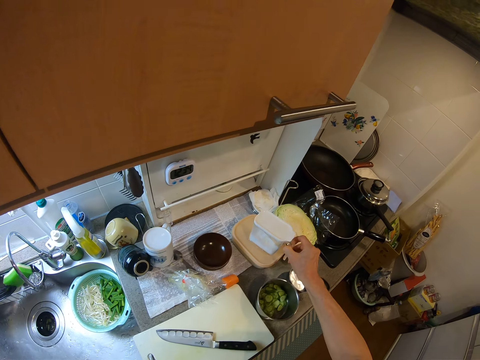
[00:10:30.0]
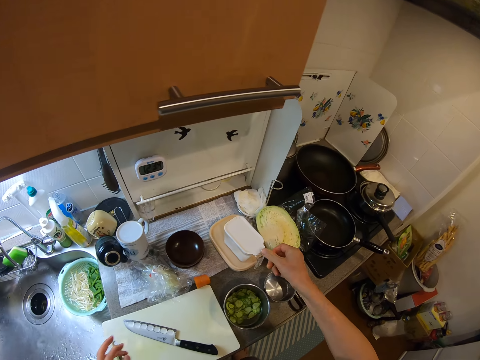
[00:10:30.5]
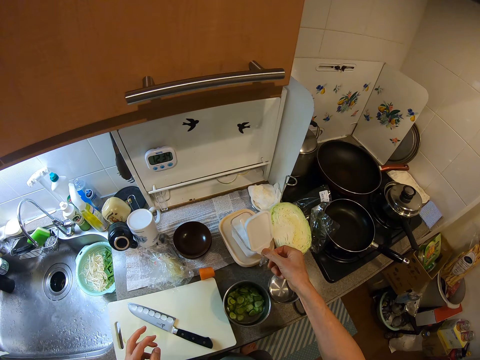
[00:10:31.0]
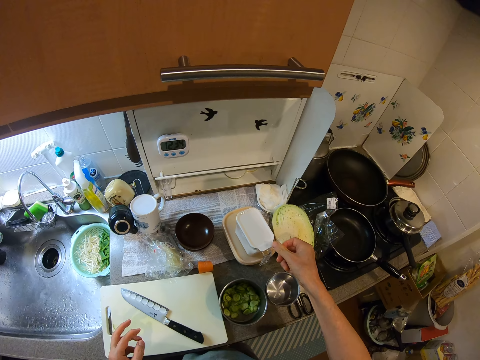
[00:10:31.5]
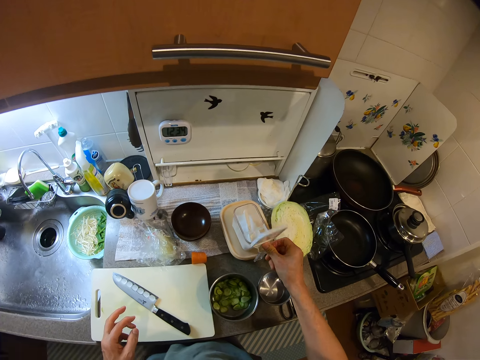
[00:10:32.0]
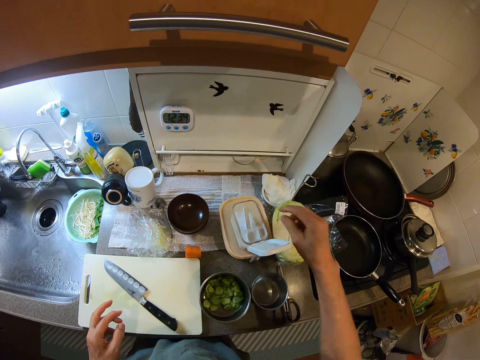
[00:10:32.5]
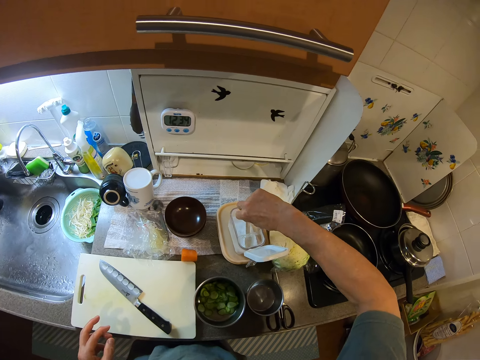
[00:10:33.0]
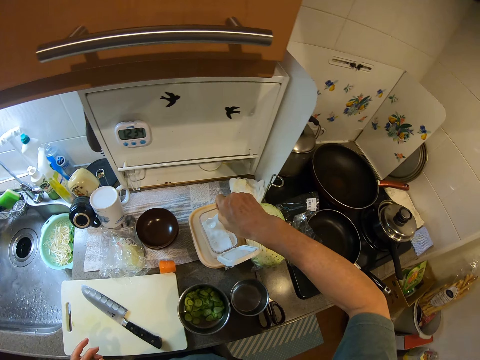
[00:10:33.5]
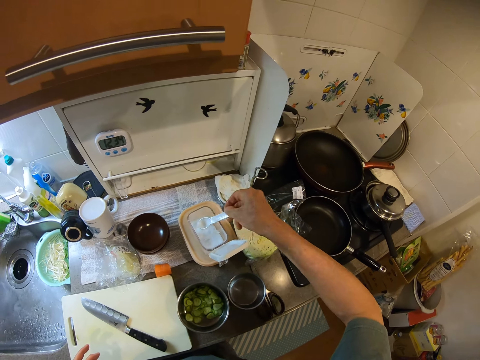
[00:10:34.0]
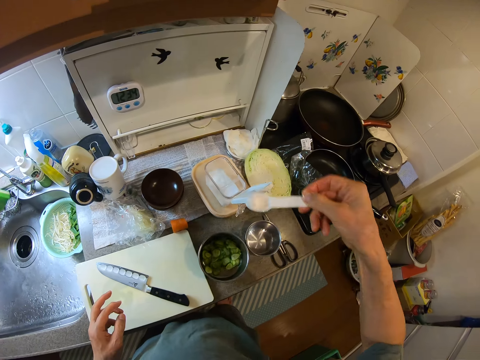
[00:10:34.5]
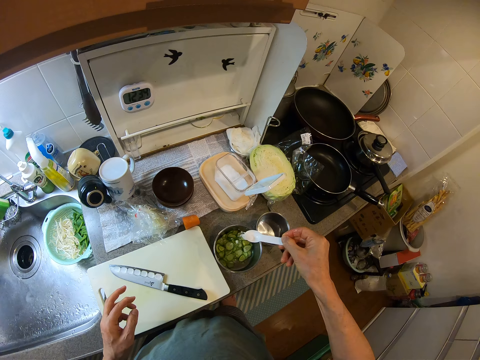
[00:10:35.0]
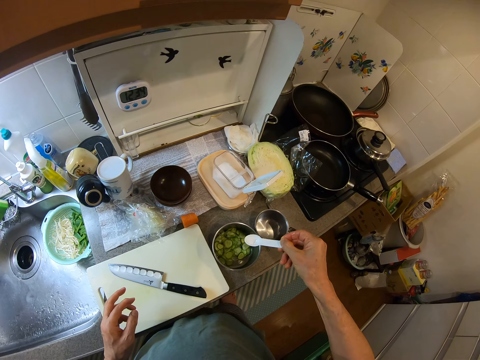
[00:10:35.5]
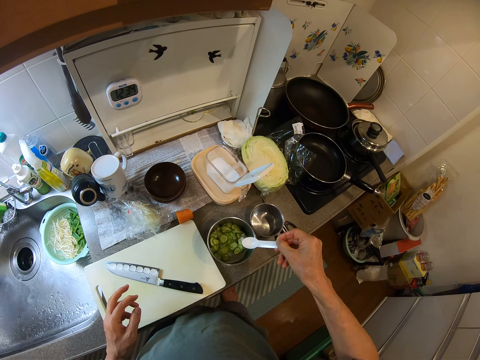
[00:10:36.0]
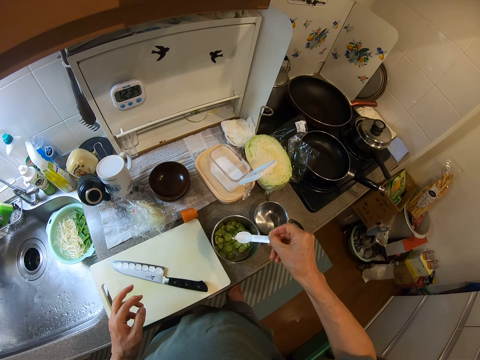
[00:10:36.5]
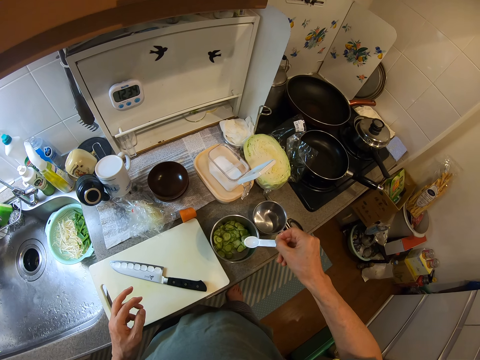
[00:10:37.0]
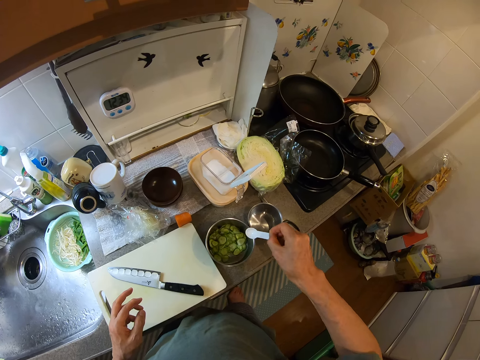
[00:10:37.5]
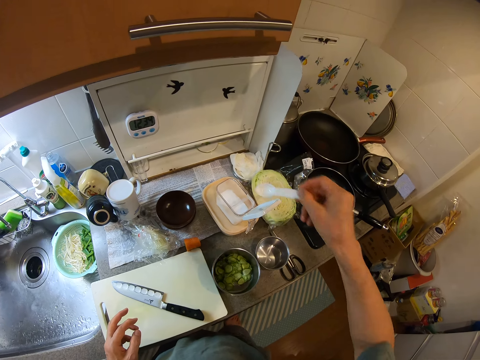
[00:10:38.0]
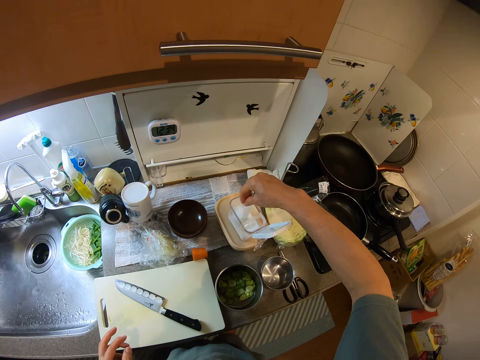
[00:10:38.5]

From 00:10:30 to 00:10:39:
The camera wearer places the salt container on another container on the kitchen slab. She opens the salt container with her right hand. She places her left hand on the chopping board. She takes some salt from the container with a spoon into the pot of cucumber. She drops the spoon inside the salt container.

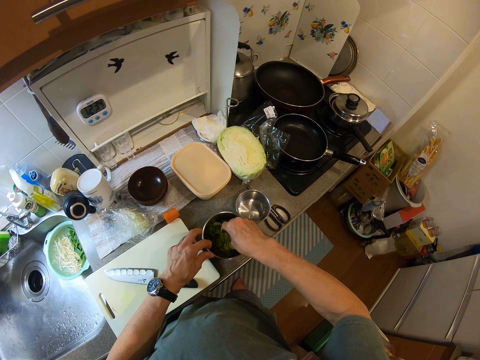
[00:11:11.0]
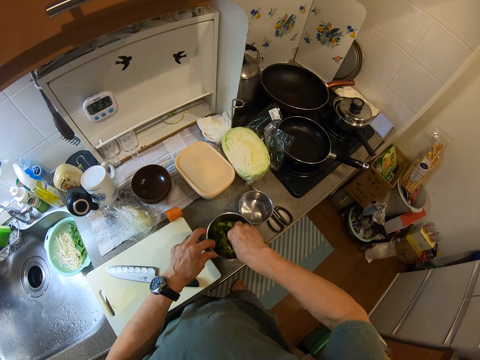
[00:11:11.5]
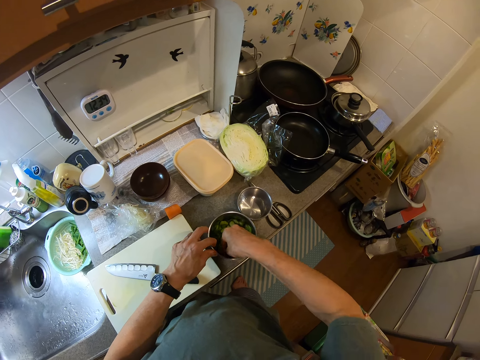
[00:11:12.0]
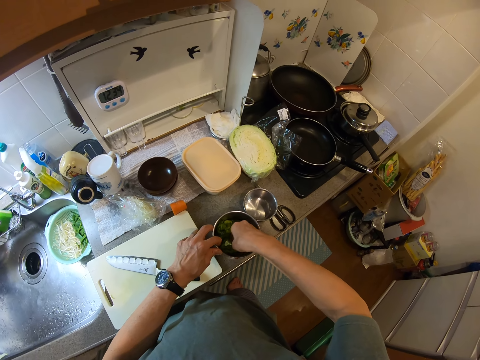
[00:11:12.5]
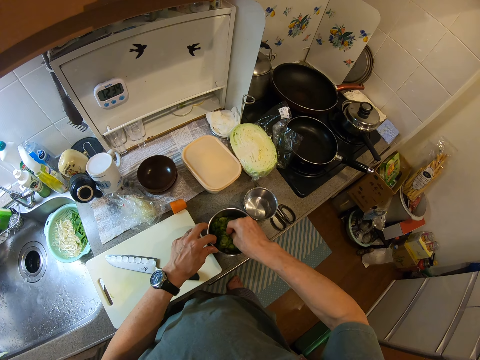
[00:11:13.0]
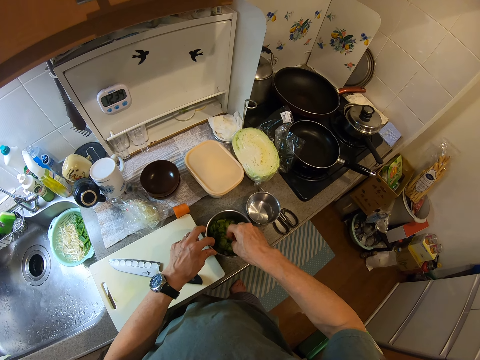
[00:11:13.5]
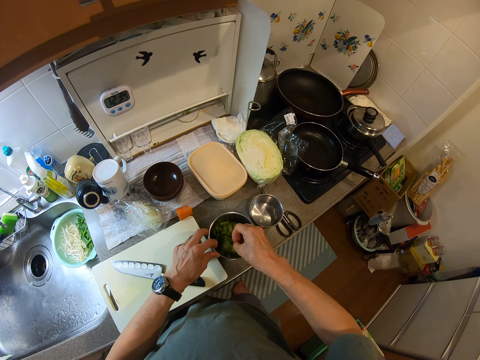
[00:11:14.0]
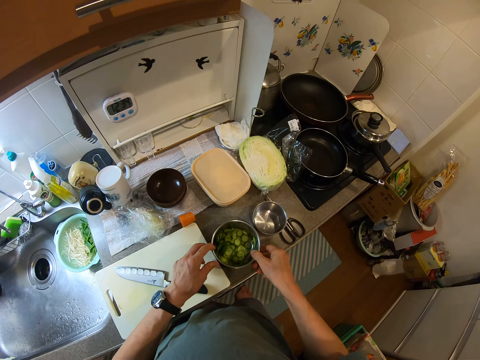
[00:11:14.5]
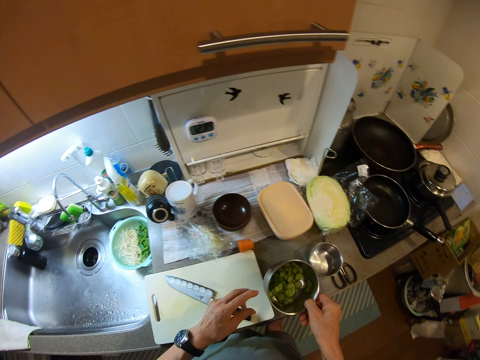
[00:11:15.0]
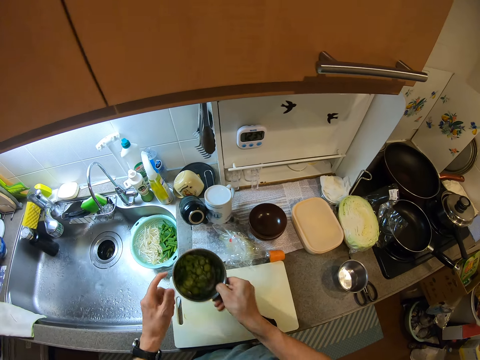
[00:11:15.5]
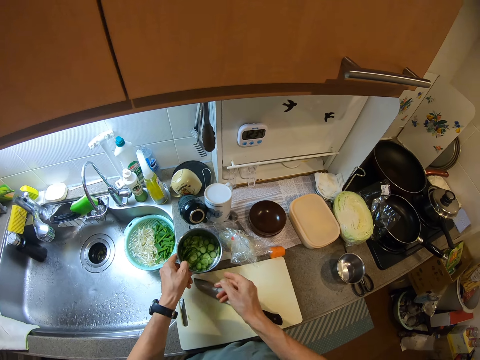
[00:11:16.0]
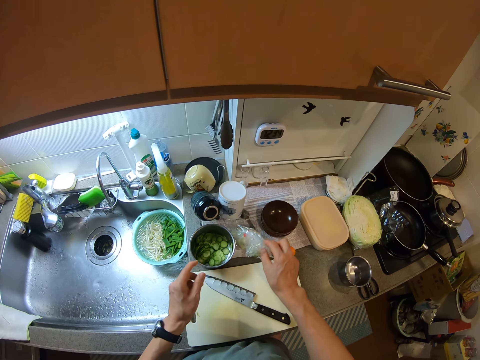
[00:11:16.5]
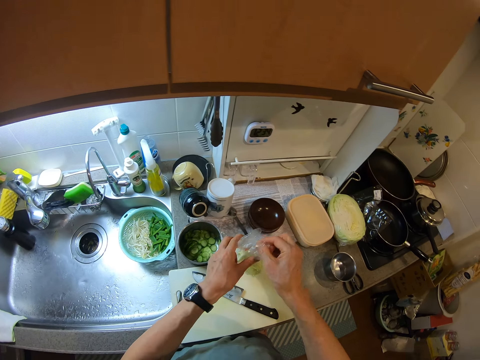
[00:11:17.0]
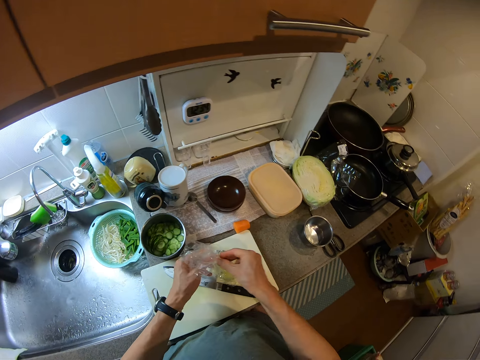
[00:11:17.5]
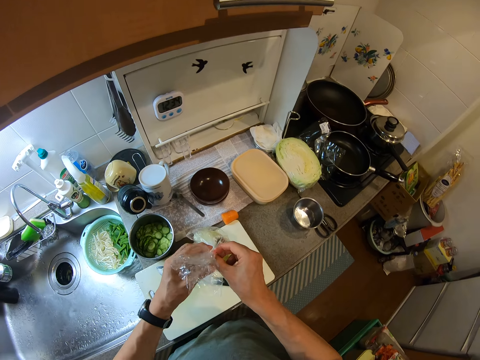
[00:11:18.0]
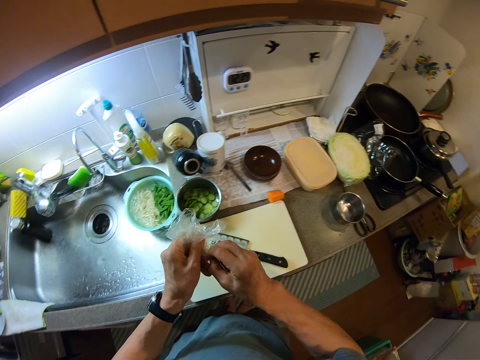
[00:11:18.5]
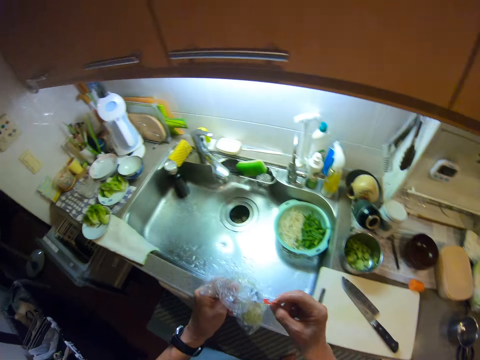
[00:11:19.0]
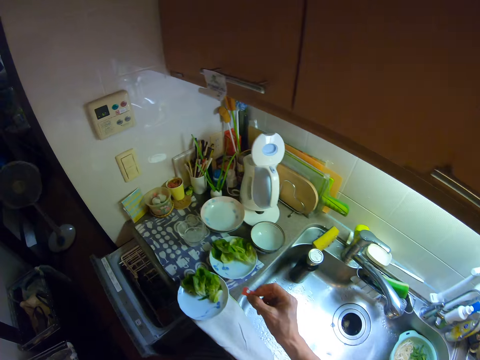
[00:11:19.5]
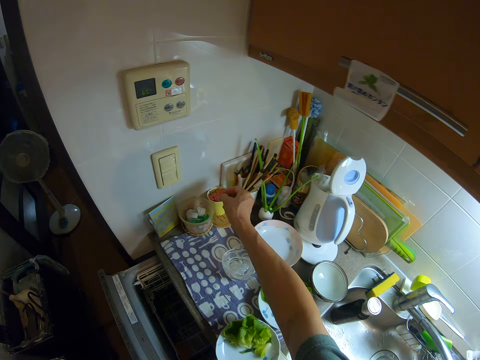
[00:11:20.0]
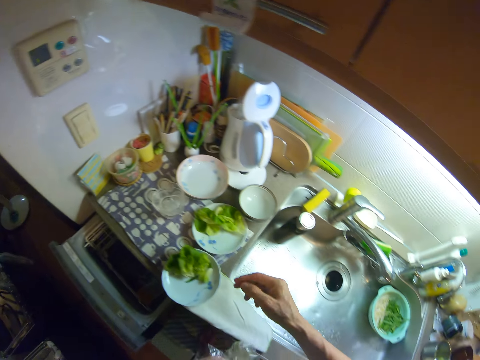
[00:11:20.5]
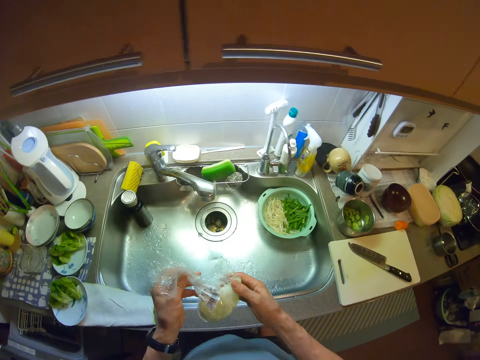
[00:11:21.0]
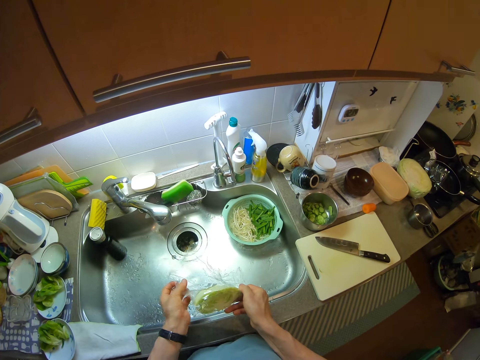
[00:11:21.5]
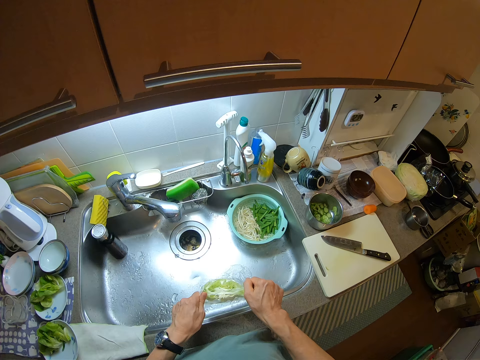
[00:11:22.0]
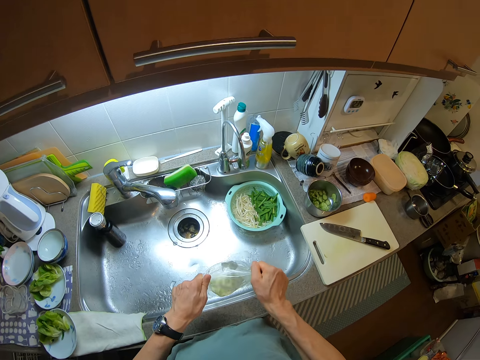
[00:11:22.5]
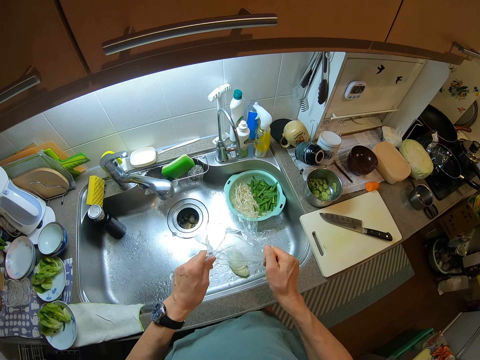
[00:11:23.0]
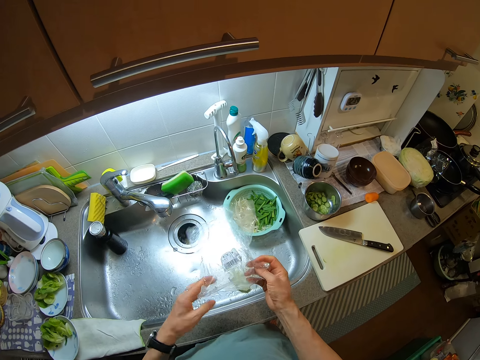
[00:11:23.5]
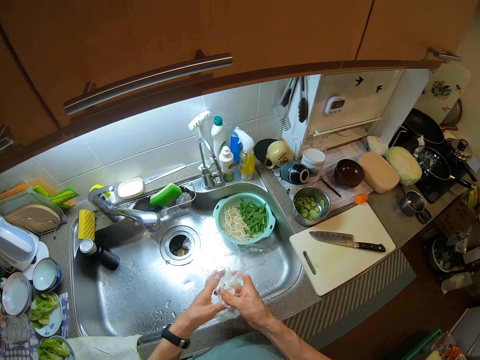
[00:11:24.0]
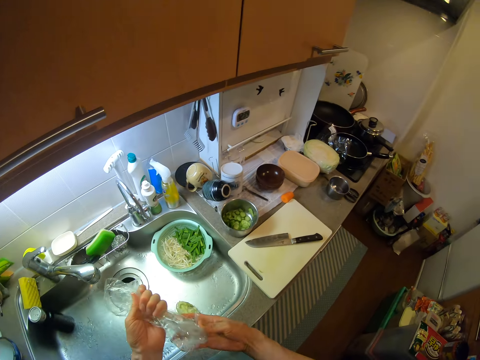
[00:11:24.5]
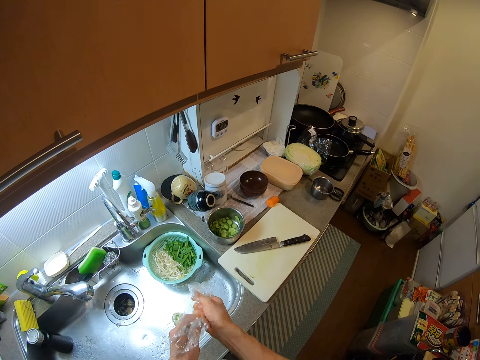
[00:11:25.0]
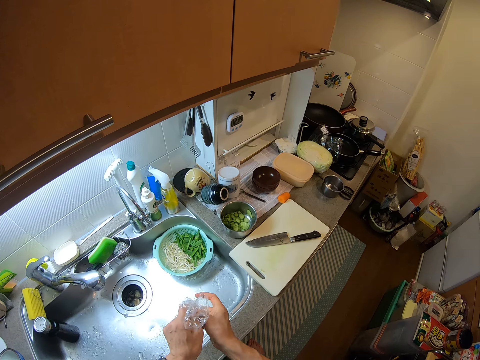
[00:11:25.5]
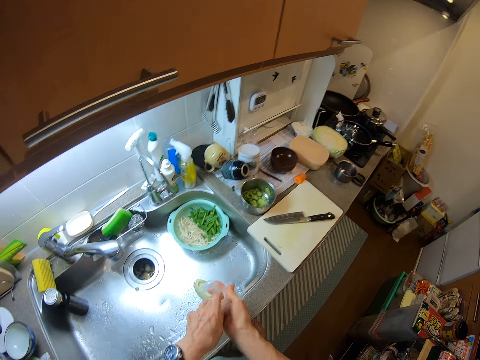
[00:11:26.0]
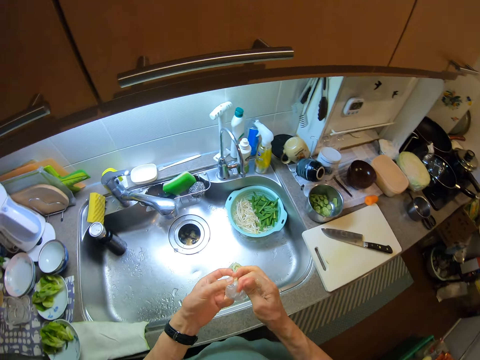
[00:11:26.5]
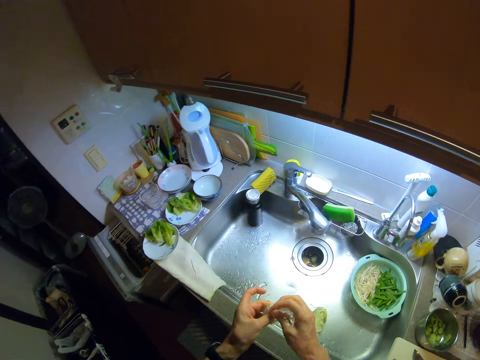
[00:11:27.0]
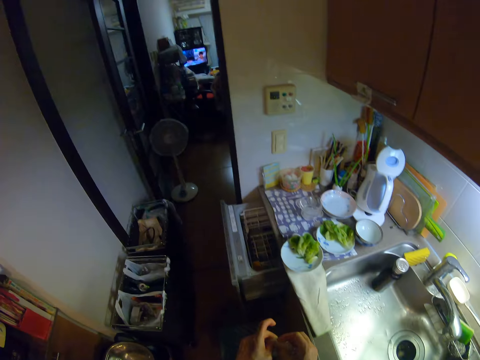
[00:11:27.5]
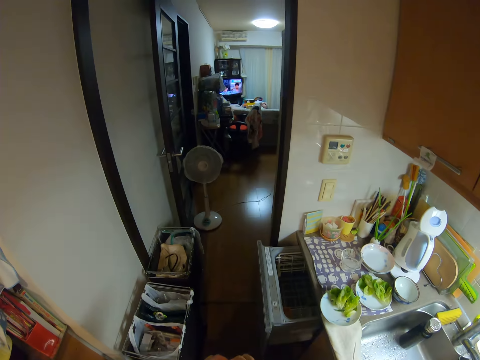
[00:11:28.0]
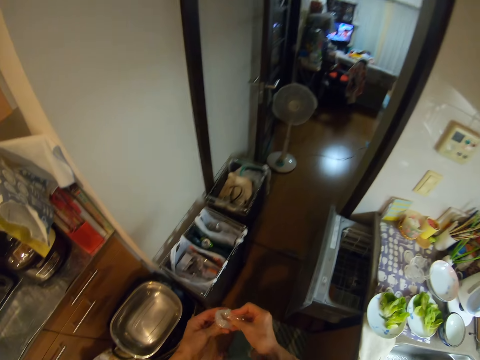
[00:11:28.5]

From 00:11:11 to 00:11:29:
The camera wearer drips off the cucumber from her right fingers. She dries her hand in the cookware. She carries the pot of cucumber from the kitchen slab with her right hand and removes her left hand from the pot of cucumber. She passes the pot of cucumber from her right hand to her left hand. She drops the pot of cucumber on another side of the kitchen slab. She picks up a pack of cabbage or nylon paper from the kitchen slab with her right hand. She passes the pack of cabbage from her right hand to her left hand. She removes the clip of the pack of cabbage with her right hand. She tears the nylon paper. She moves a bit. She puts the clip into a cup beside the kitchen wall. She puts the cabbage into the basin of the kitchen sink from the pack. She squeezes the empty pack with her hands. She folds the nylon paper. She moves towards a waste container.
